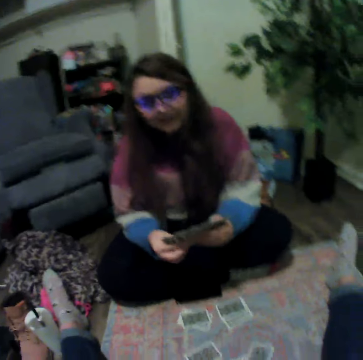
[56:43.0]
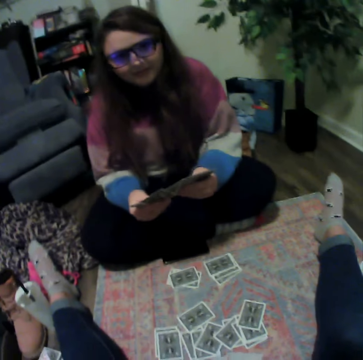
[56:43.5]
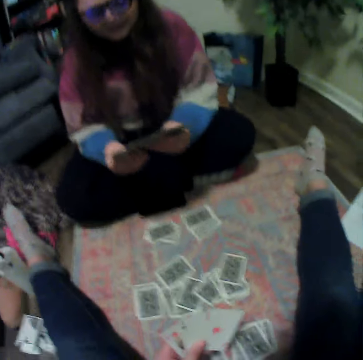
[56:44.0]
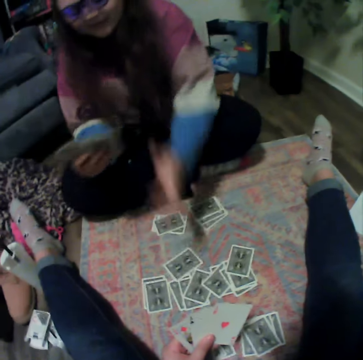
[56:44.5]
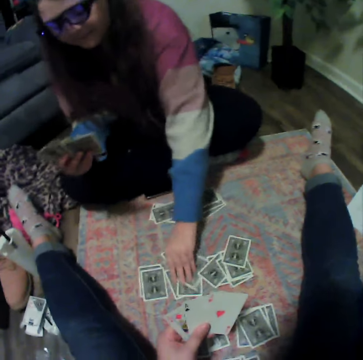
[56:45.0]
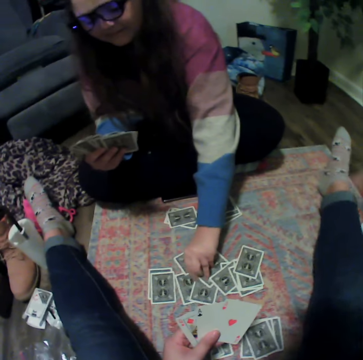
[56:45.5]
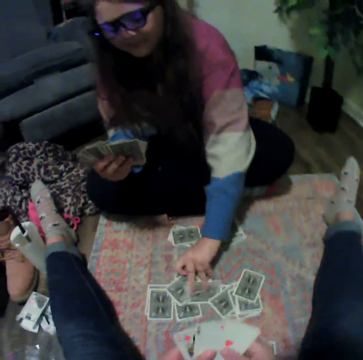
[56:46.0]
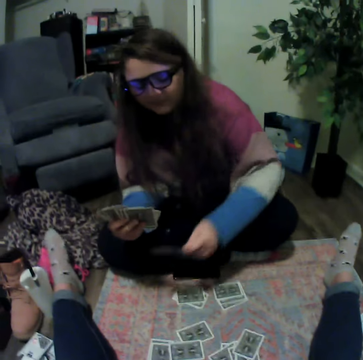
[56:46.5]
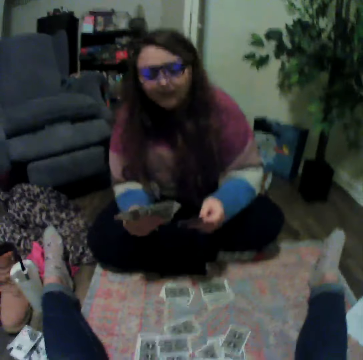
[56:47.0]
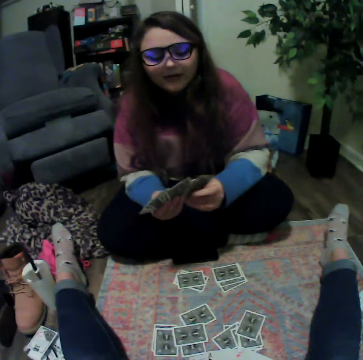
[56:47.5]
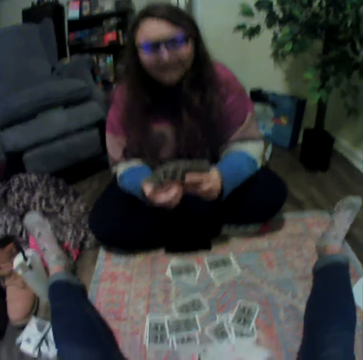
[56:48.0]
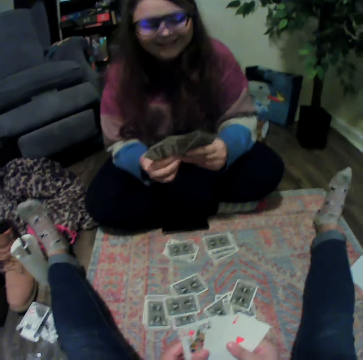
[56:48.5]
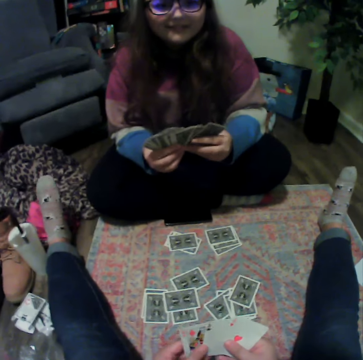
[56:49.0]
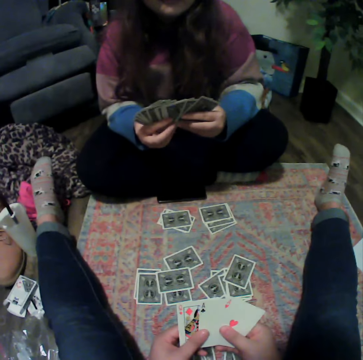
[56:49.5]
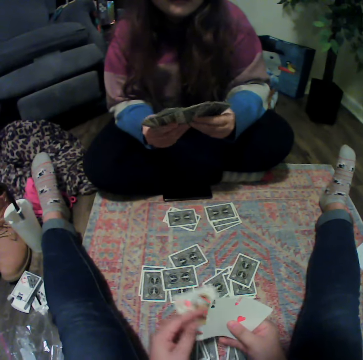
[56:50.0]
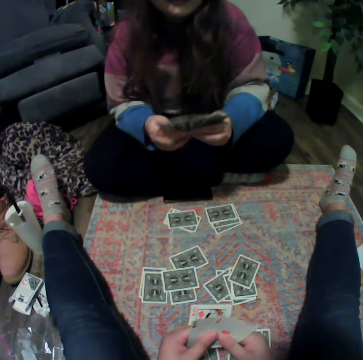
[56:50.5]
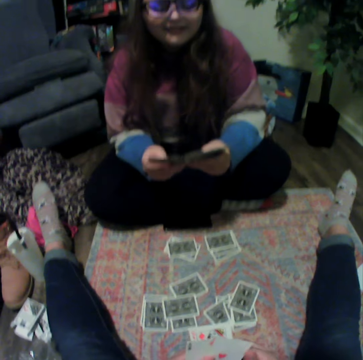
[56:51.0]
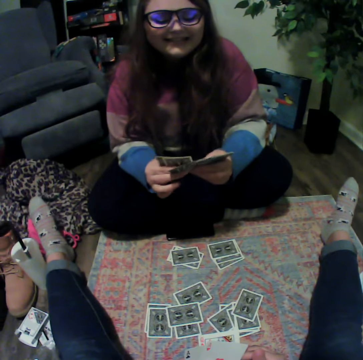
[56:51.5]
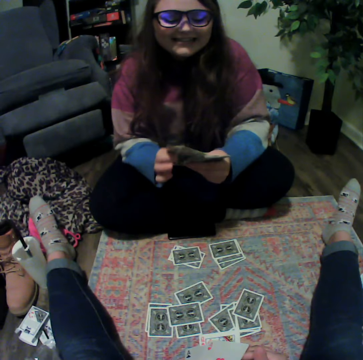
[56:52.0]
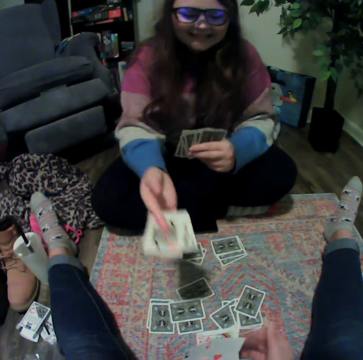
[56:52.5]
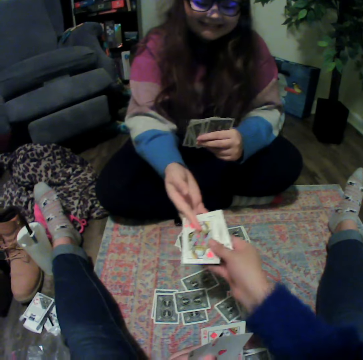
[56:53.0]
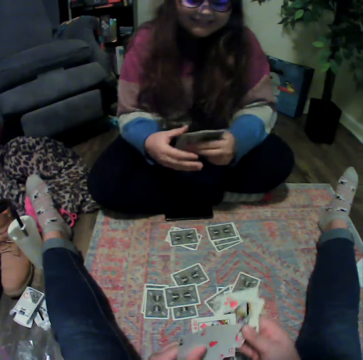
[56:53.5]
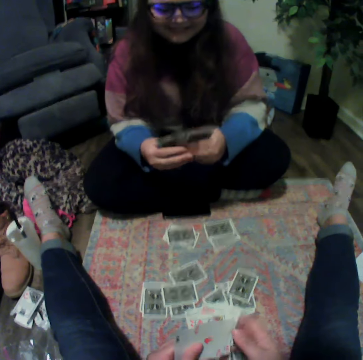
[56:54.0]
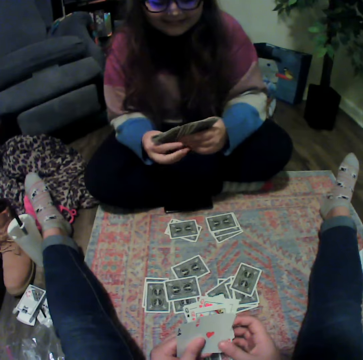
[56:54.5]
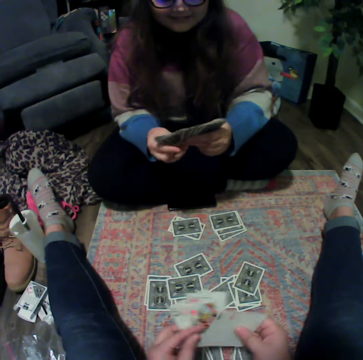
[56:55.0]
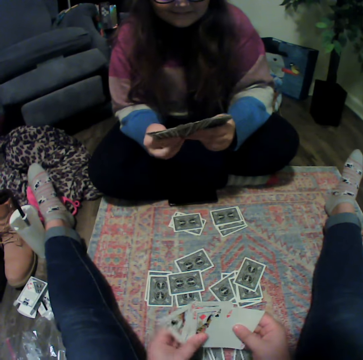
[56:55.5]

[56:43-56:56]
A woman picks a card from the floor. The woman picks playing cards. The woman gives the camera wearer cards.

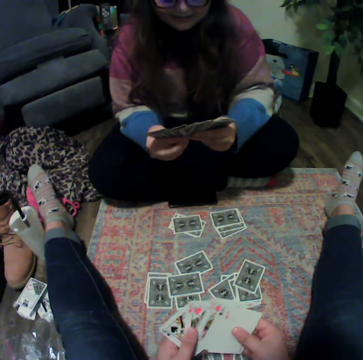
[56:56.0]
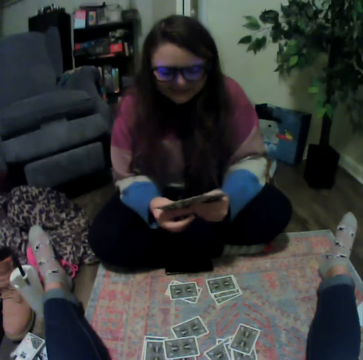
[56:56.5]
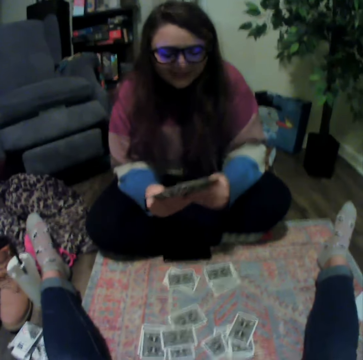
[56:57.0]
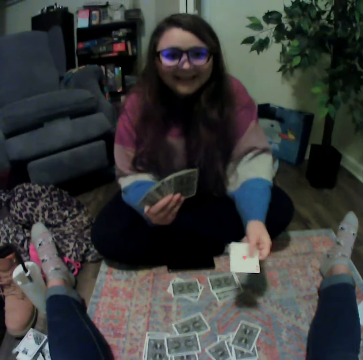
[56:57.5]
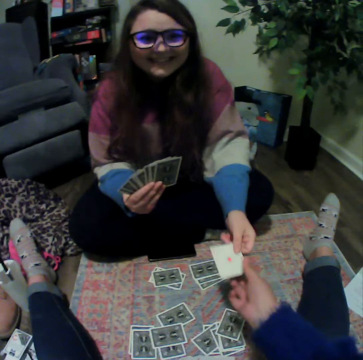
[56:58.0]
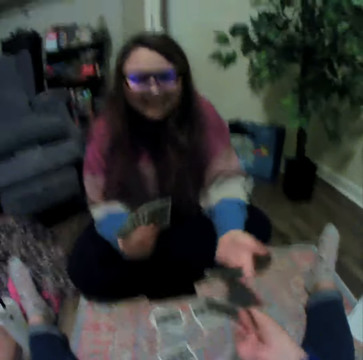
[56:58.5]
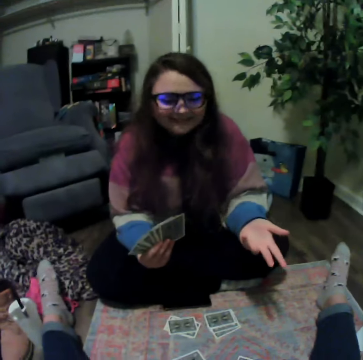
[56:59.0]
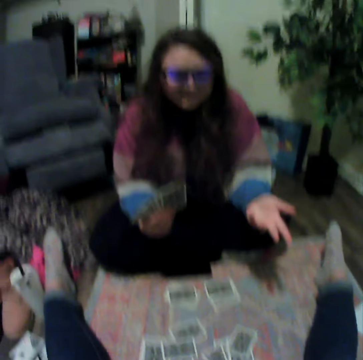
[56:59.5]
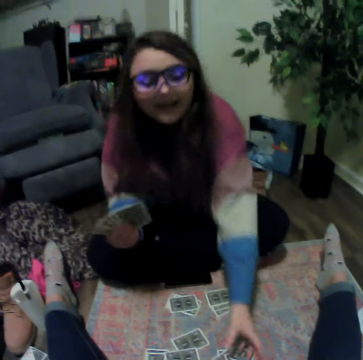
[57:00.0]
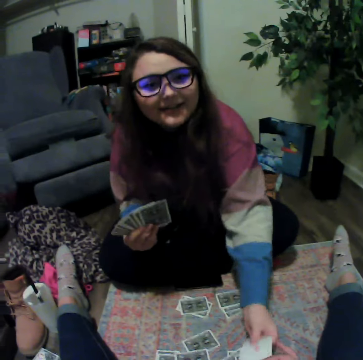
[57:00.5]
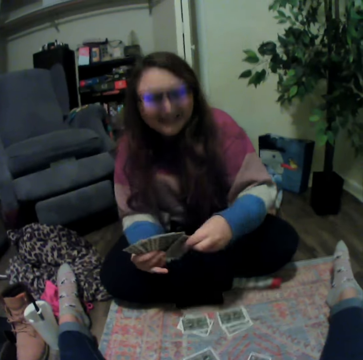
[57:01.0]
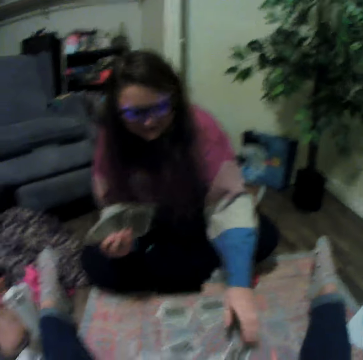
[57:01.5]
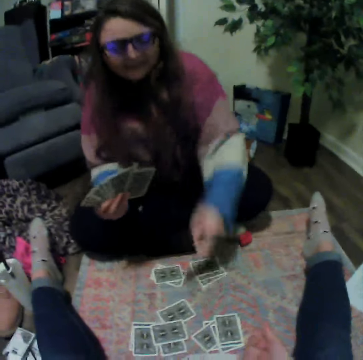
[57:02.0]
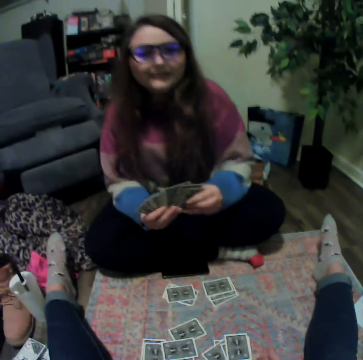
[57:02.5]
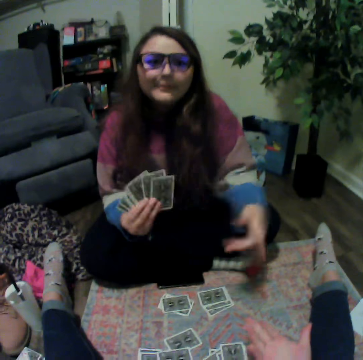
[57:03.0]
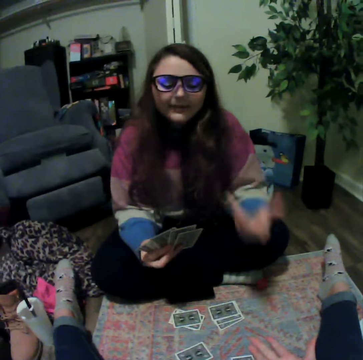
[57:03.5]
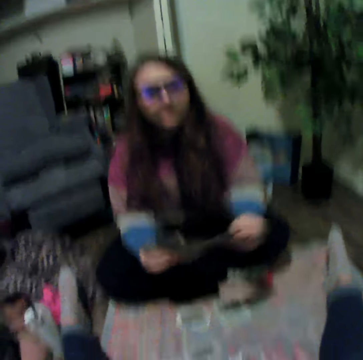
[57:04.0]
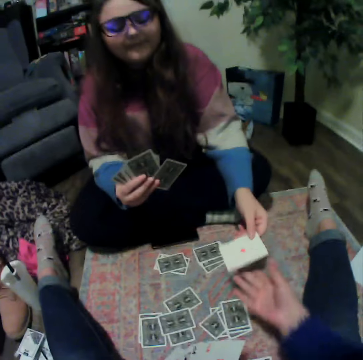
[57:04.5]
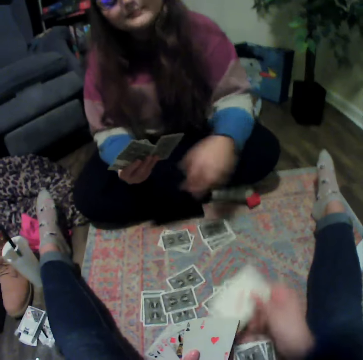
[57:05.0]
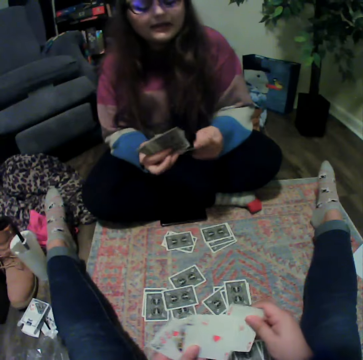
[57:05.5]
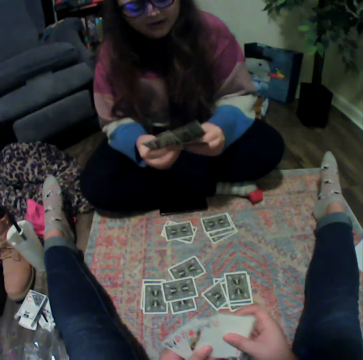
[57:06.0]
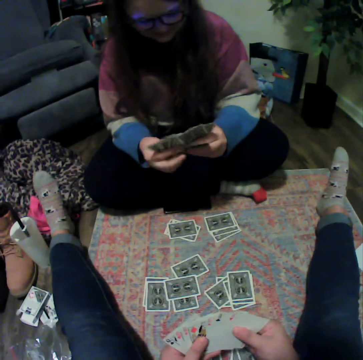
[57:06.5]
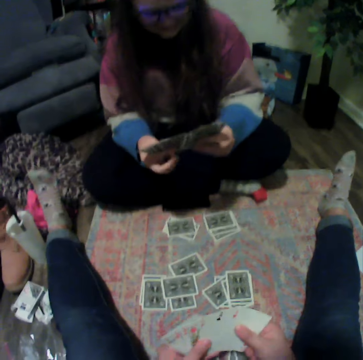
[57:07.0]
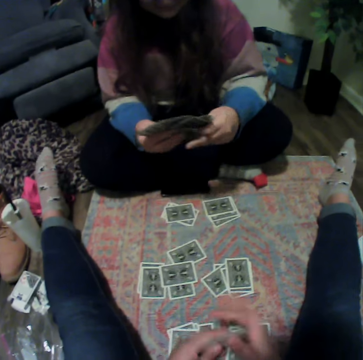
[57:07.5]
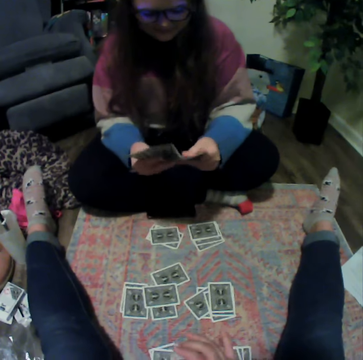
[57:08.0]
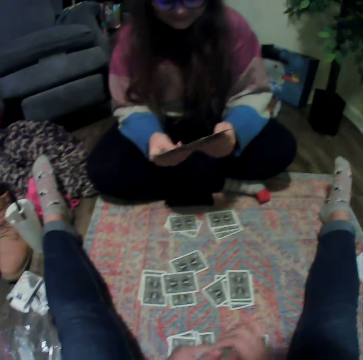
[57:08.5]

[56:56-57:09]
The camera wearer touches playing cards. A woman gives the camera wearer cards. The woman picks a card from the floor. The woman gives the camera wearer the cards.

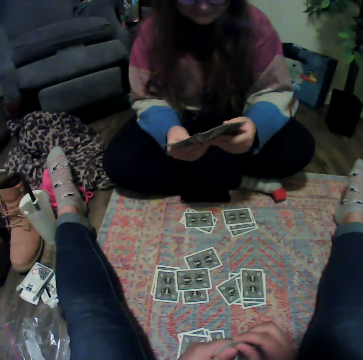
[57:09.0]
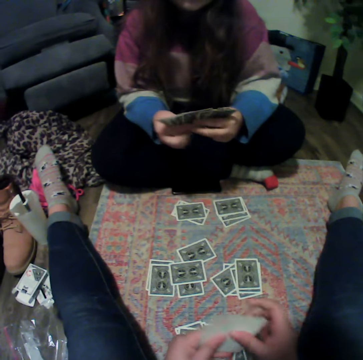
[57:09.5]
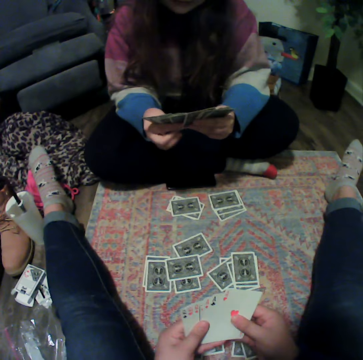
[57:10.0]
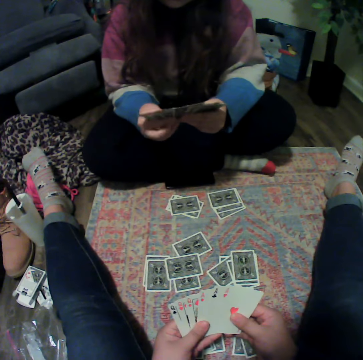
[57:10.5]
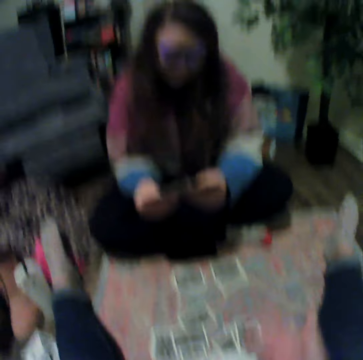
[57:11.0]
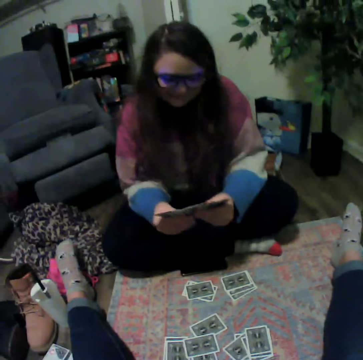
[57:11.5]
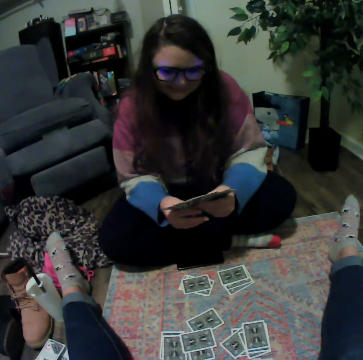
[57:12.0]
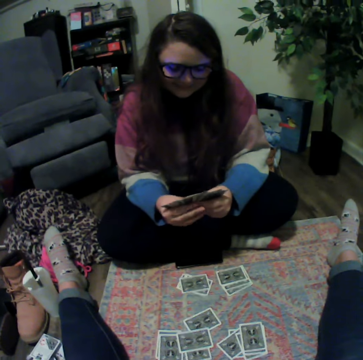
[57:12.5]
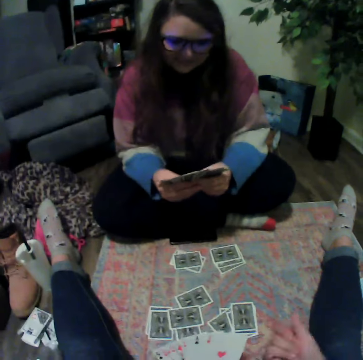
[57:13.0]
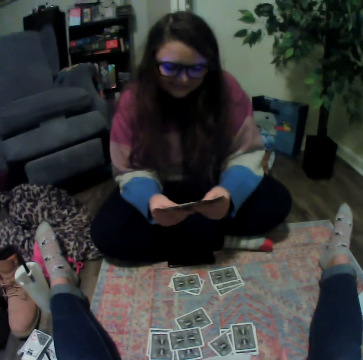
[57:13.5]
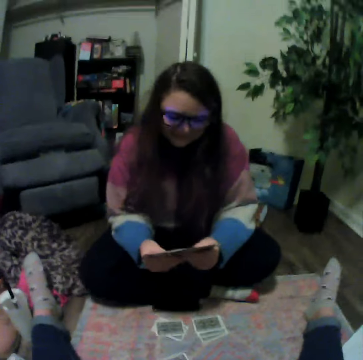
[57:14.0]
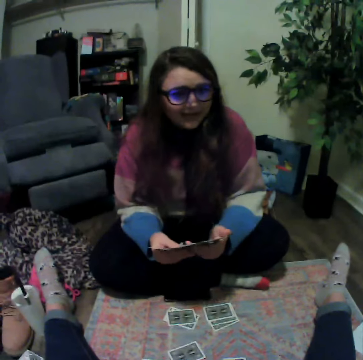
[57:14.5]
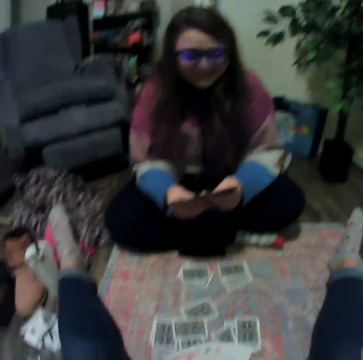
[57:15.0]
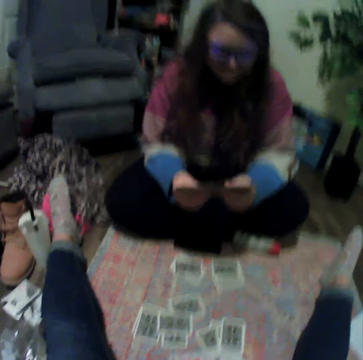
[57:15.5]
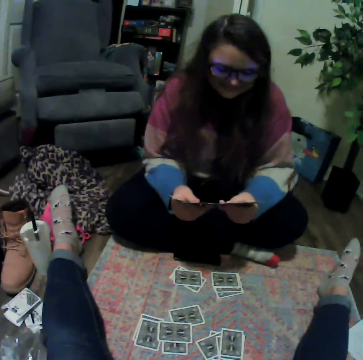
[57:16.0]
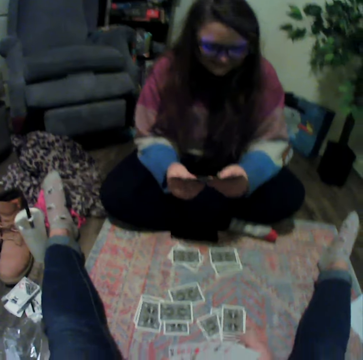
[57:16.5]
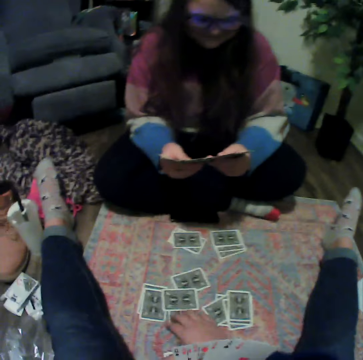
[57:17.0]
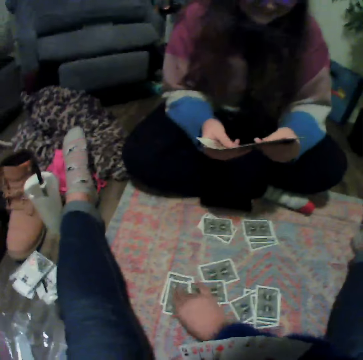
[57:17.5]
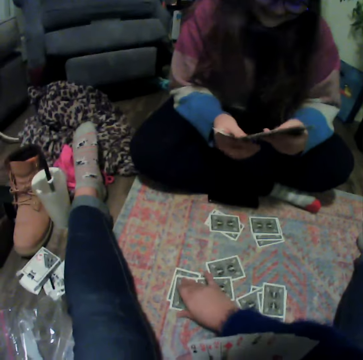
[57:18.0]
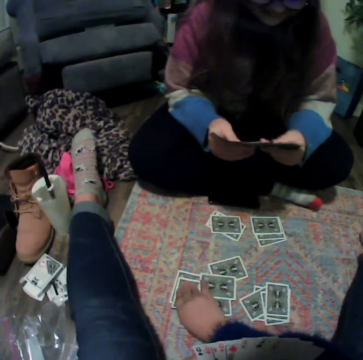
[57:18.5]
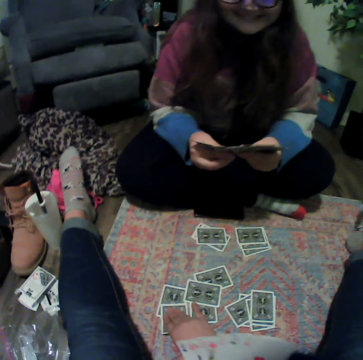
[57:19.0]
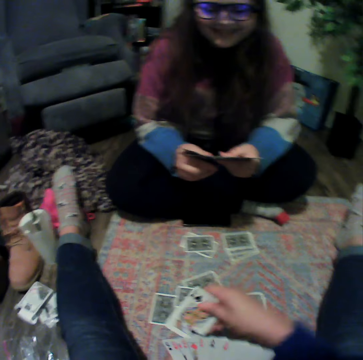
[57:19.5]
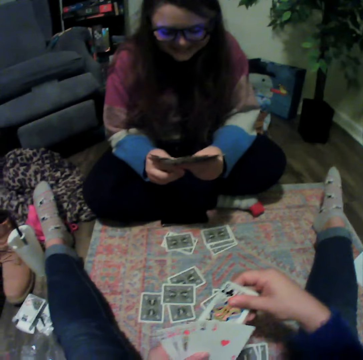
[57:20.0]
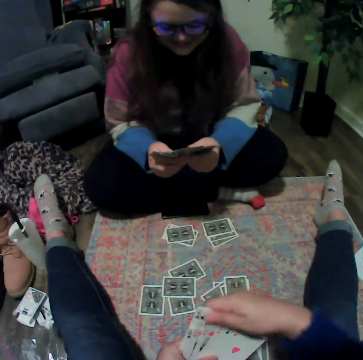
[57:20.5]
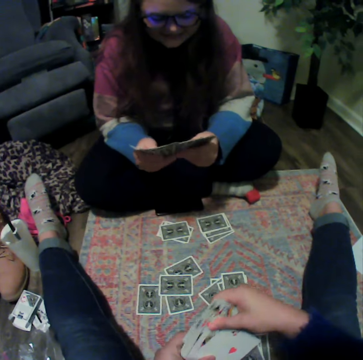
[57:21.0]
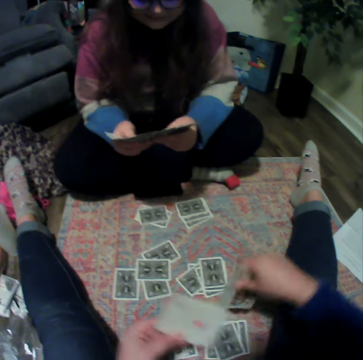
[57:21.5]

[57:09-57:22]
The camera wearer touches playing cards. They pick a card from the floor.
